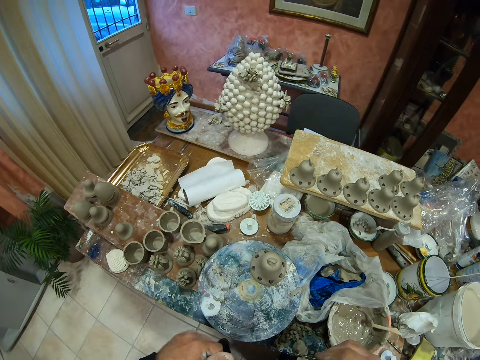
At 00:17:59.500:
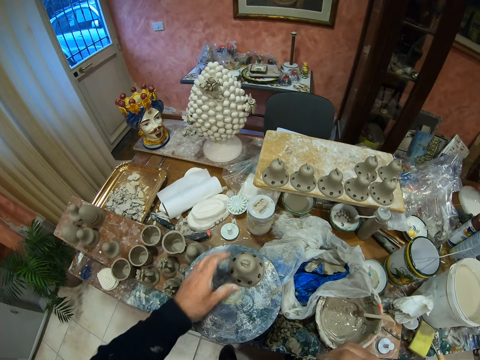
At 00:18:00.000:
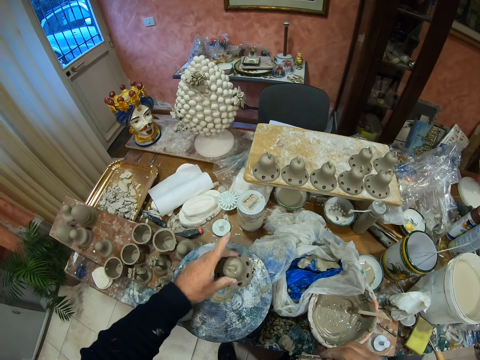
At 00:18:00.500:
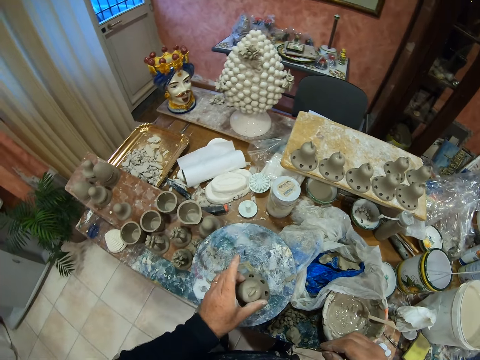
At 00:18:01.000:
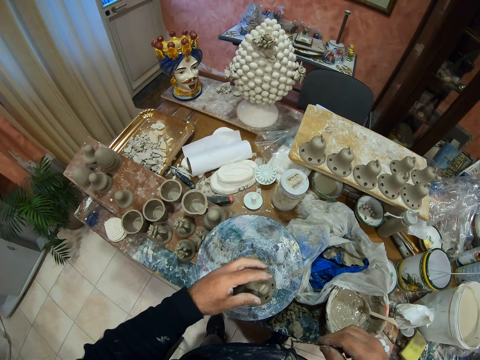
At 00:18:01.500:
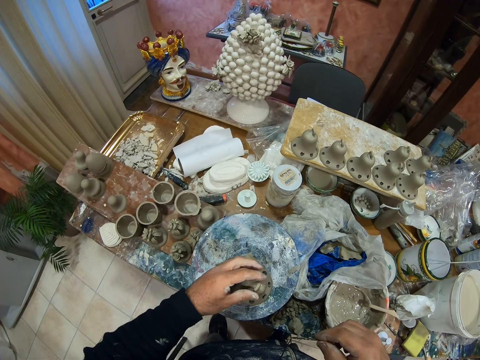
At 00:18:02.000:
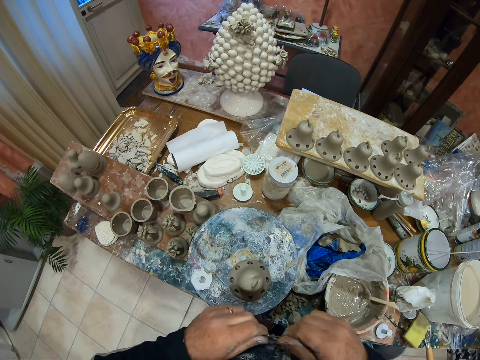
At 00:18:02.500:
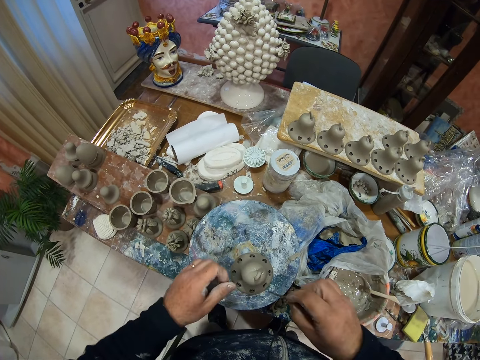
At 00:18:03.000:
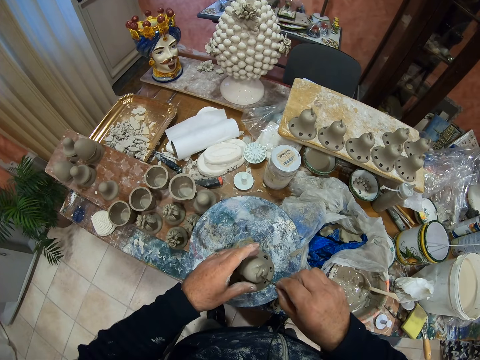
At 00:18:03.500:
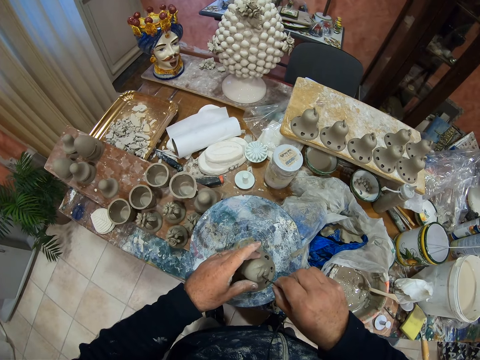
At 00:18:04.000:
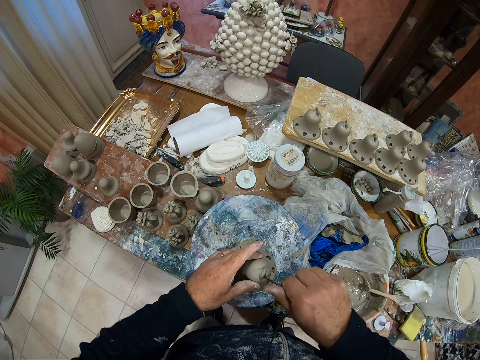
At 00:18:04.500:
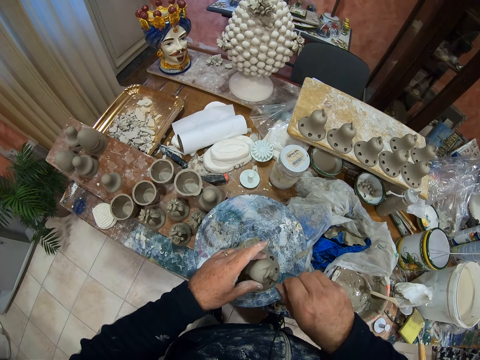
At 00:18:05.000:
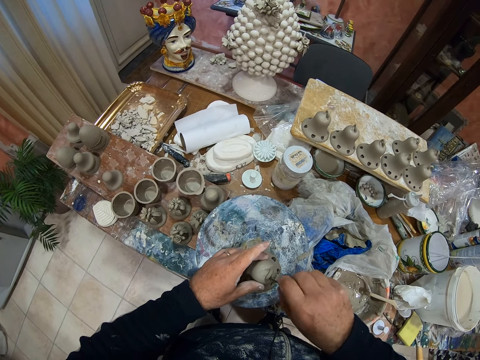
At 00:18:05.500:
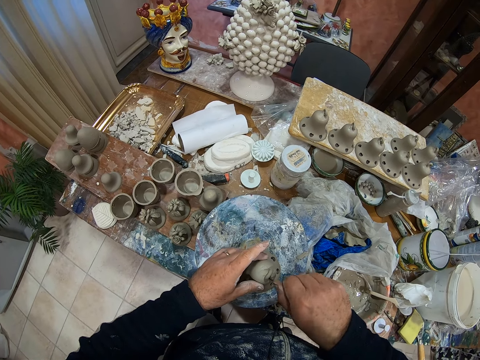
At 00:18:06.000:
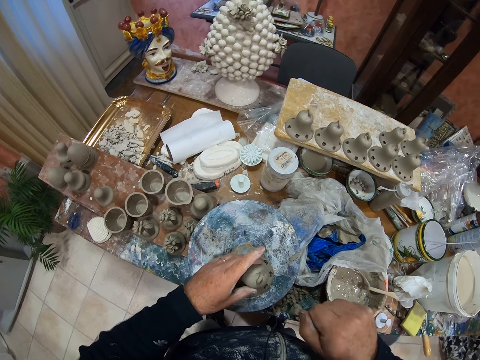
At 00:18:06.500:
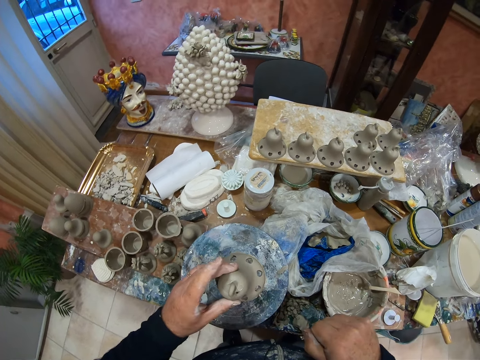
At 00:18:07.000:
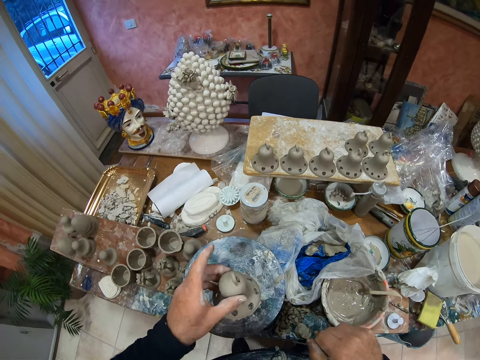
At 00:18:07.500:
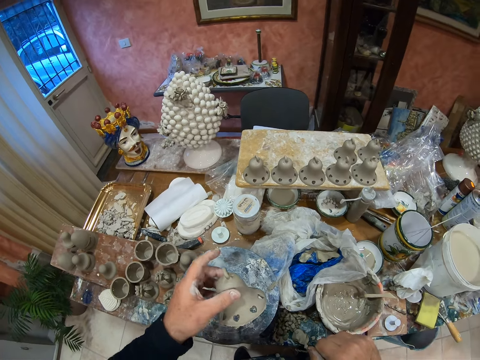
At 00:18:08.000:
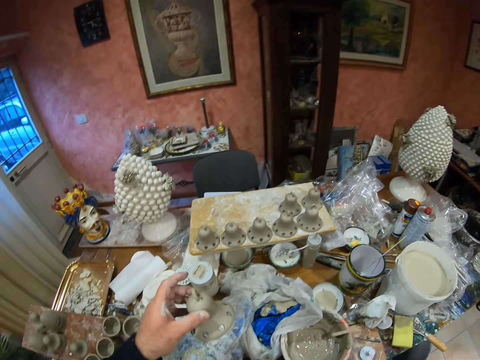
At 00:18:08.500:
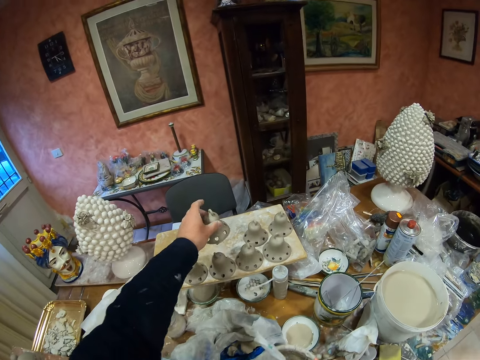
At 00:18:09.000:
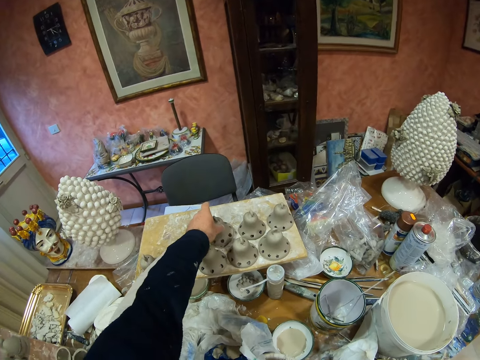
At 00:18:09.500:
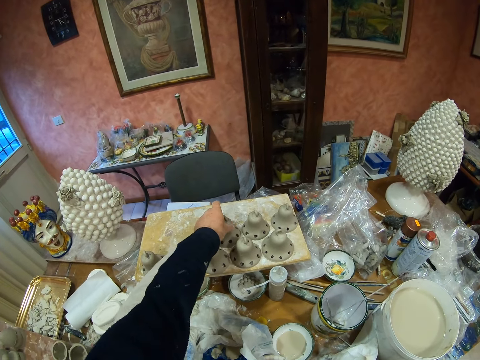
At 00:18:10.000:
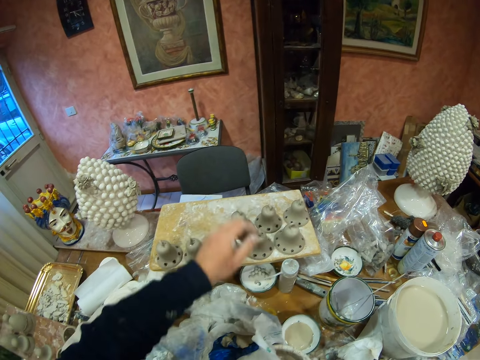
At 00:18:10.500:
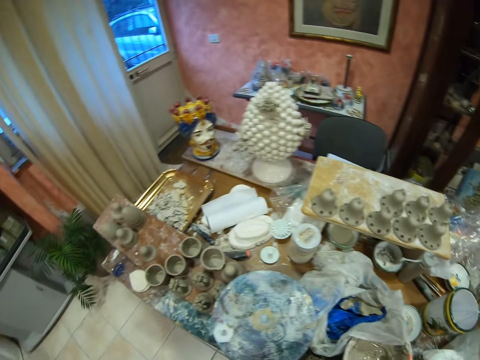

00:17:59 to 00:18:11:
The camera wearer picks up a pottery clay mold. They make decoration holes on the pottery clay mold. They place the pottery clay mold on the board.

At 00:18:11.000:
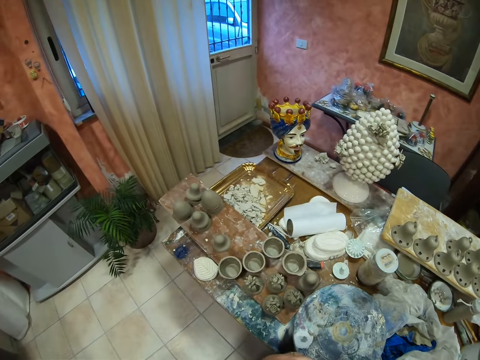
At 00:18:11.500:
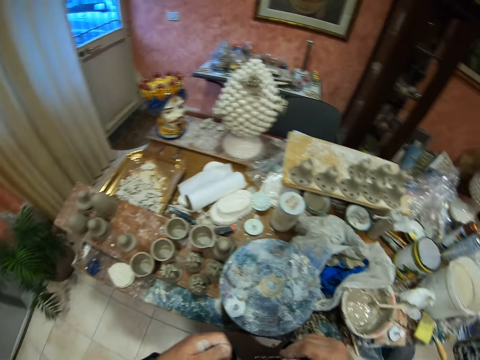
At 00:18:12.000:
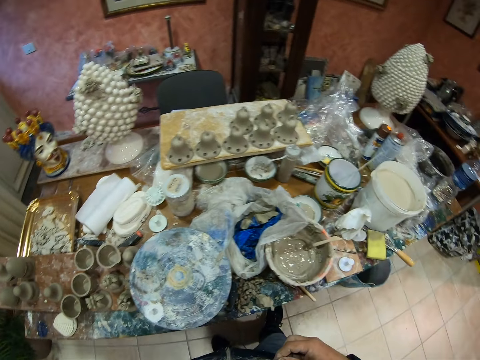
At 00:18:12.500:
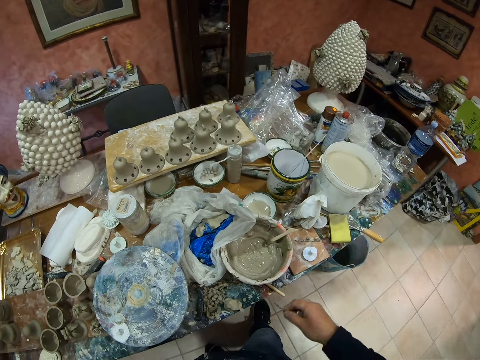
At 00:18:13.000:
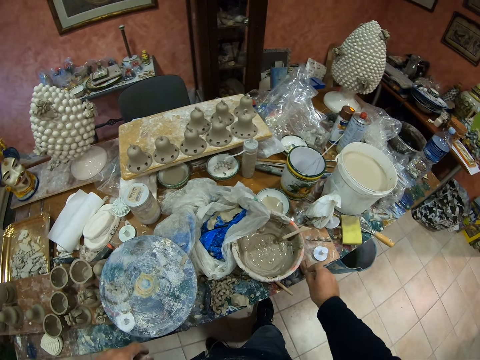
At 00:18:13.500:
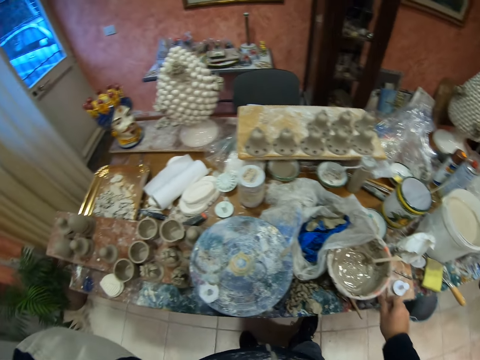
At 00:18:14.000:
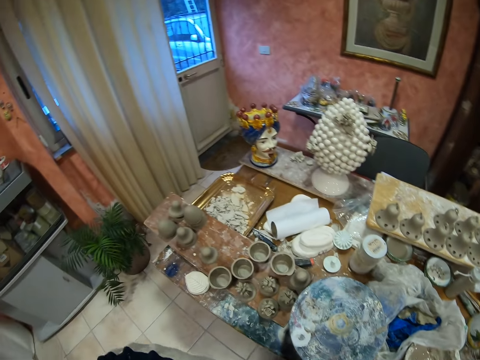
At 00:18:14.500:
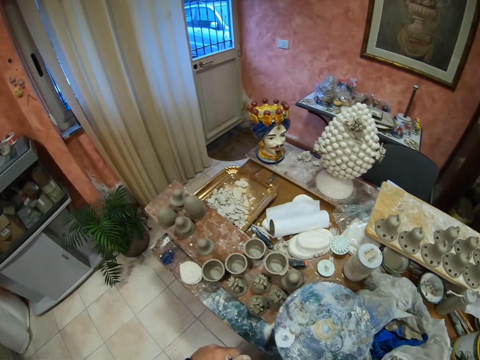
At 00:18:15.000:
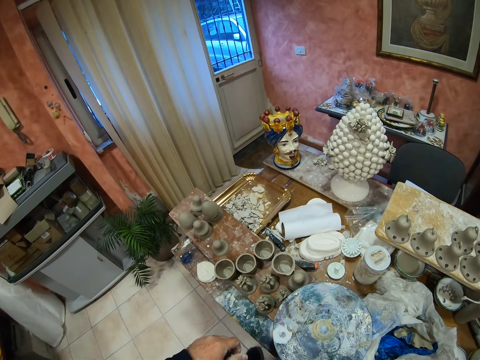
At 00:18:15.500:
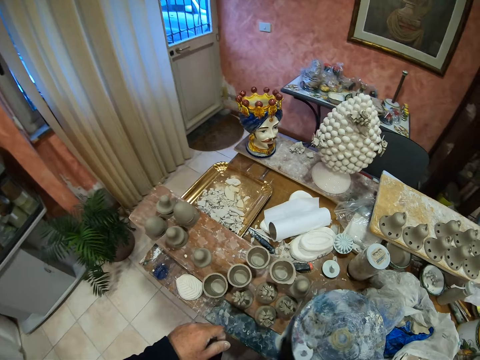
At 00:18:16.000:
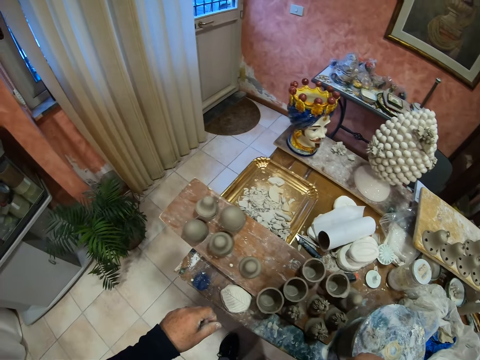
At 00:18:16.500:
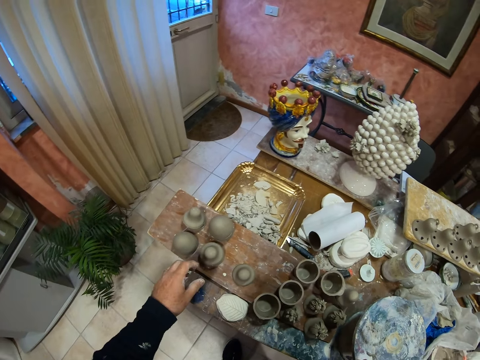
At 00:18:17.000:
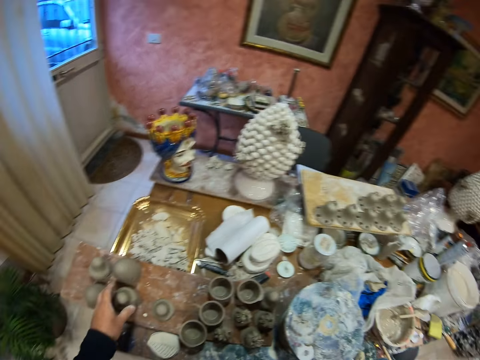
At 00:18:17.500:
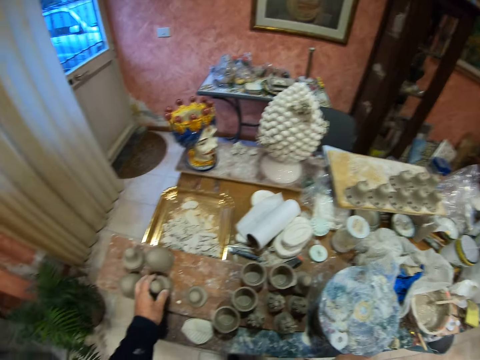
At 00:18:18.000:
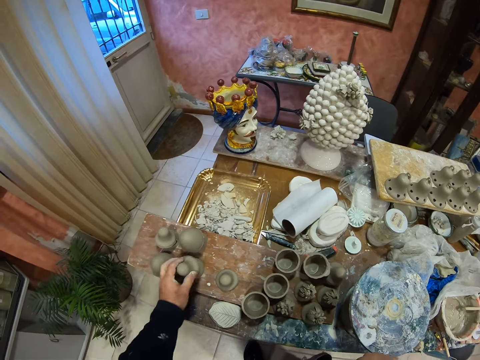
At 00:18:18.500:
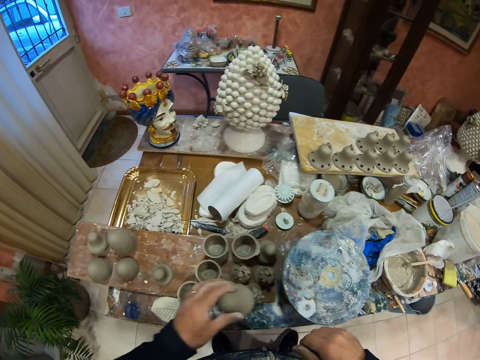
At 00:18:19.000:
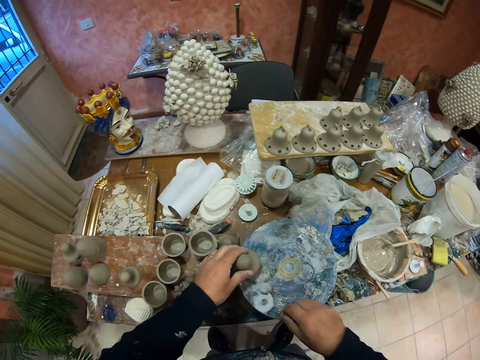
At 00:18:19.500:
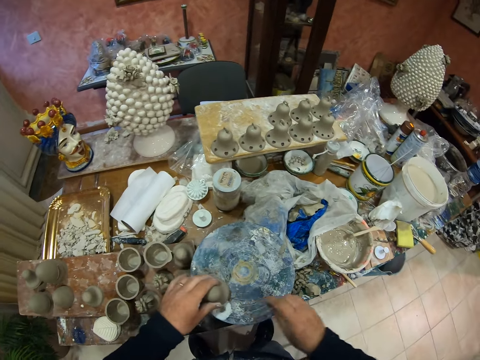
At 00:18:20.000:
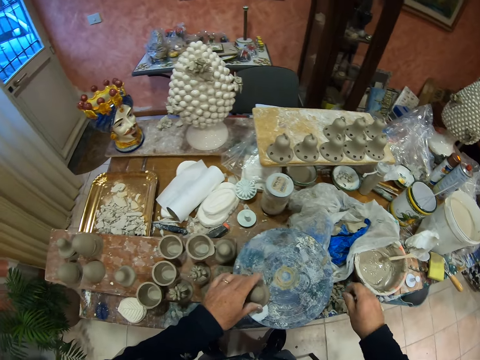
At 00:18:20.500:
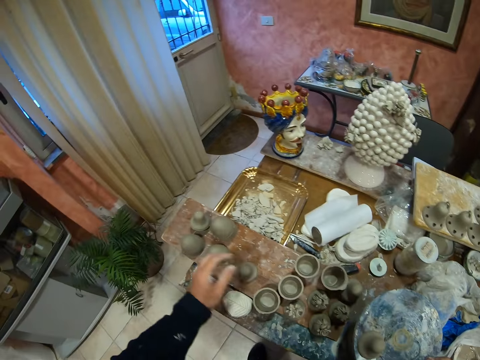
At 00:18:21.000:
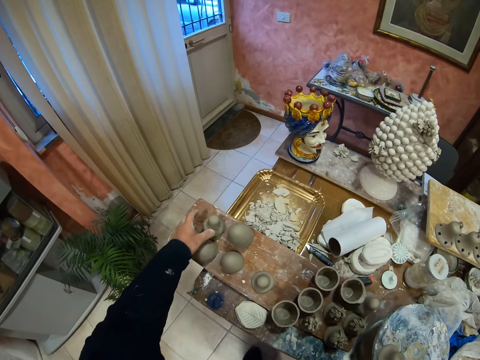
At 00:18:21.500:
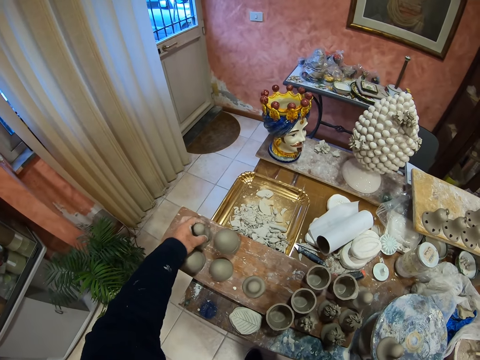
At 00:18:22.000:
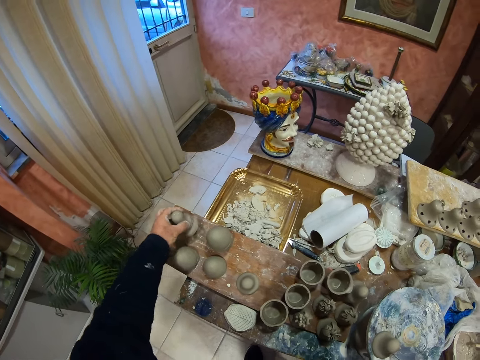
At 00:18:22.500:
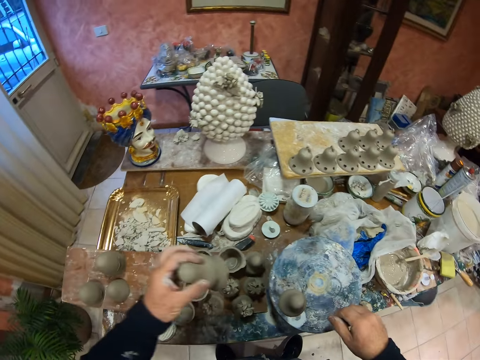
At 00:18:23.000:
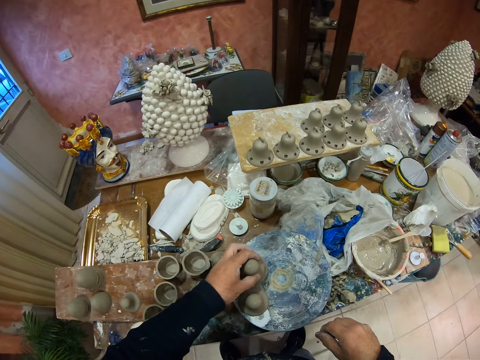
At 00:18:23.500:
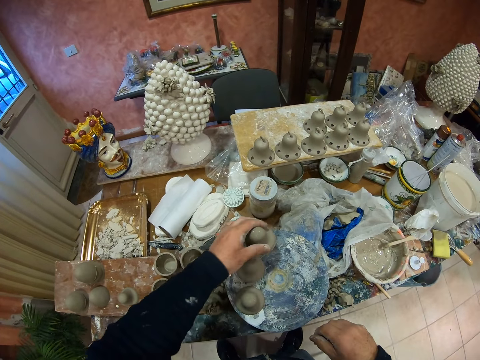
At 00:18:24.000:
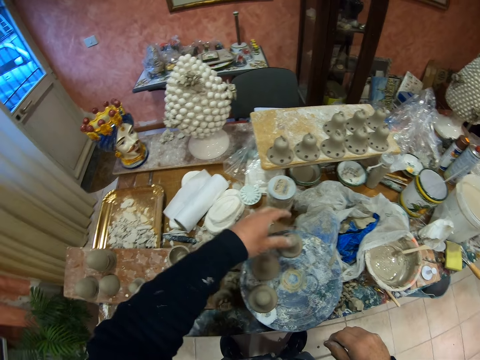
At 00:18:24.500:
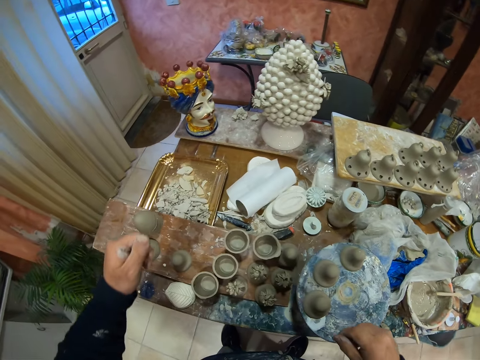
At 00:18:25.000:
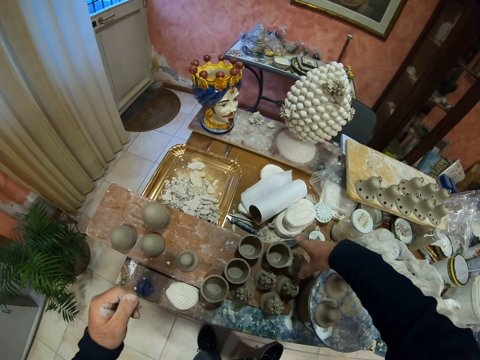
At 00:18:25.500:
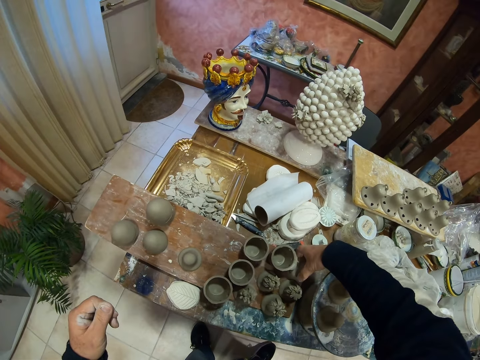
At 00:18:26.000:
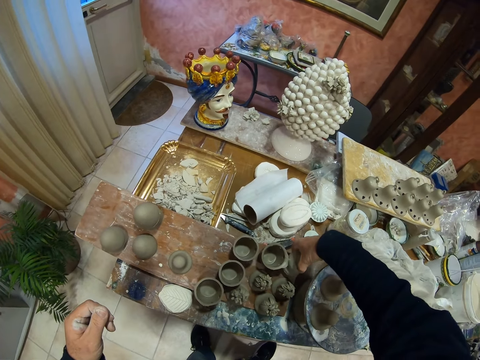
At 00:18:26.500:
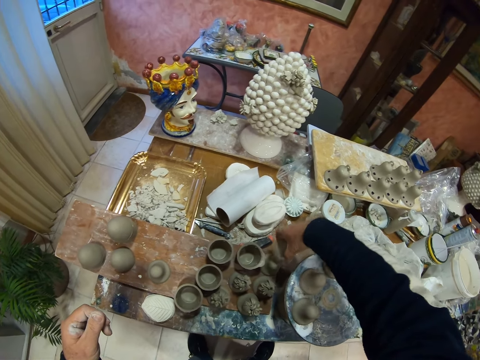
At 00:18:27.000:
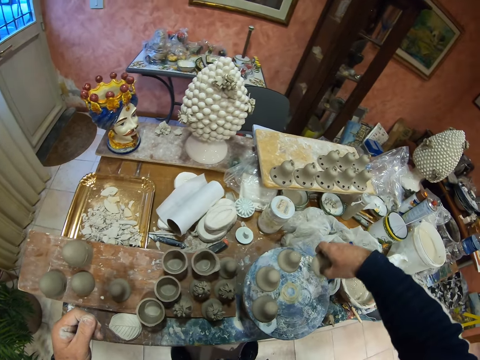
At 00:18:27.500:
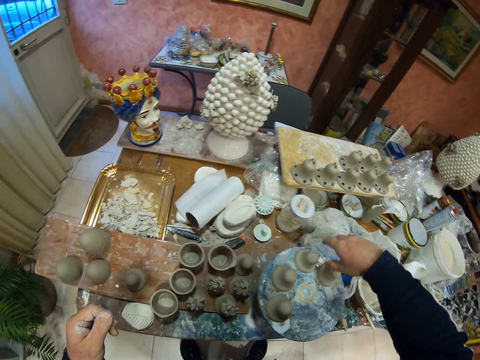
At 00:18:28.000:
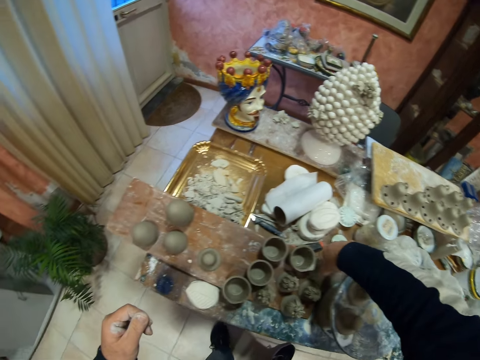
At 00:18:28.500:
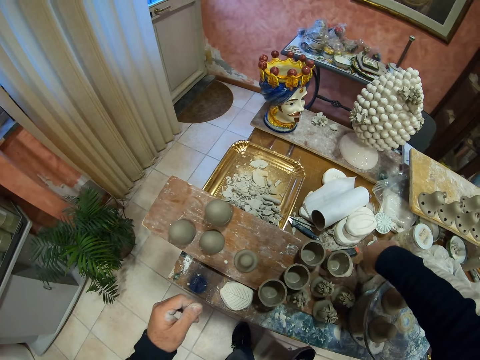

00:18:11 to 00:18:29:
The camera wearer looks around the pottery house. They look around. They pick up a pottery clay mold. They pick up another pottery clay mold. They place down the pottery clay mold. They pick up another pottery clay mold.
